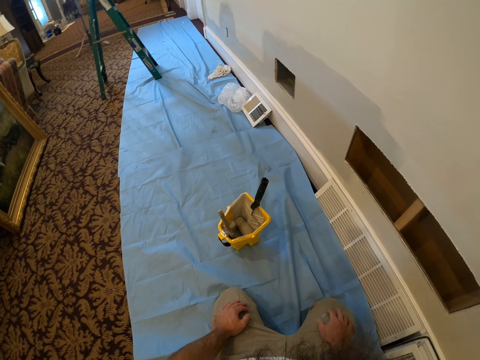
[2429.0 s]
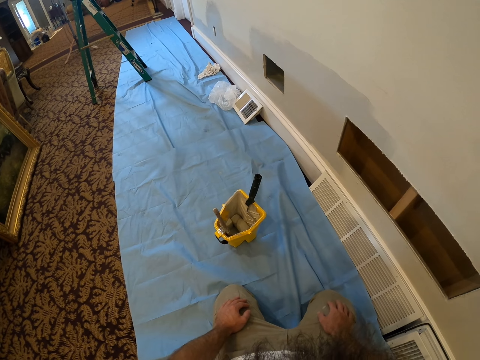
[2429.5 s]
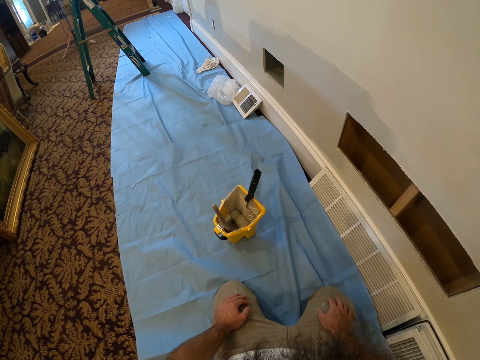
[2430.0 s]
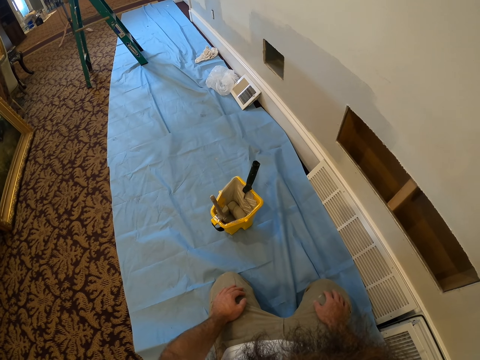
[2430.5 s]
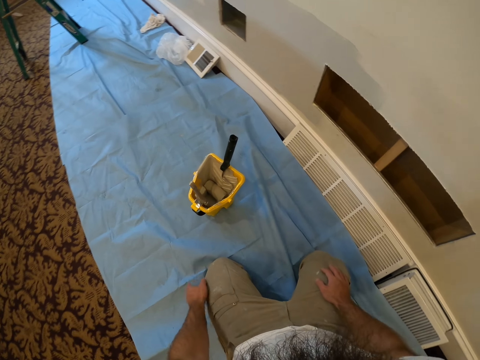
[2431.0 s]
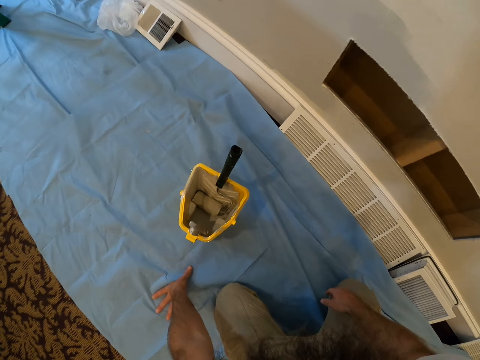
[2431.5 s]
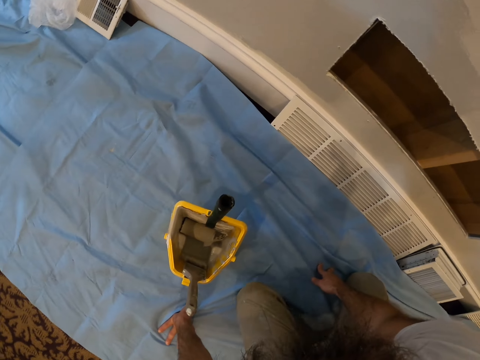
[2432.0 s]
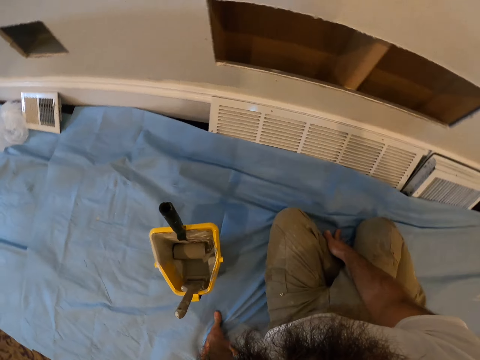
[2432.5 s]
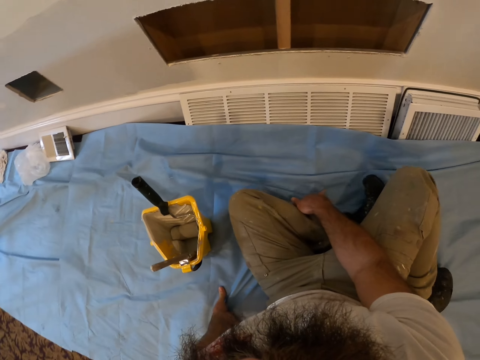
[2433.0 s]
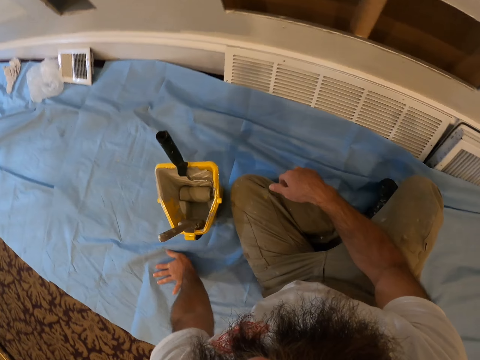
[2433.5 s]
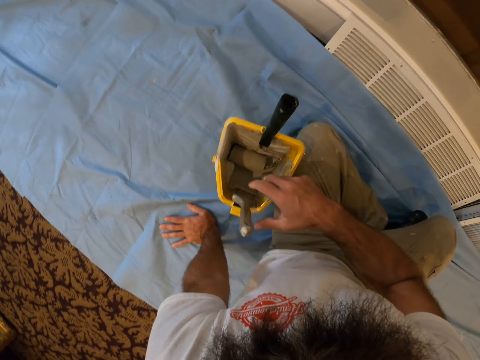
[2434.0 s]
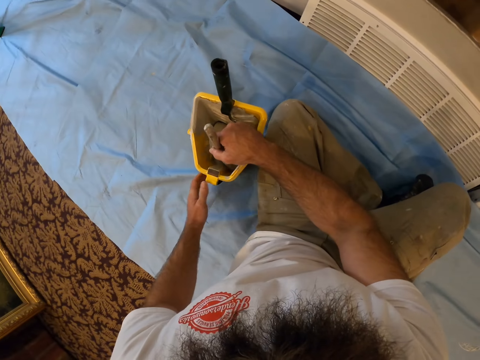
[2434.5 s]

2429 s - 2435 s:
The camera wearer picks up a brush in the bucket of paint with his right hand.

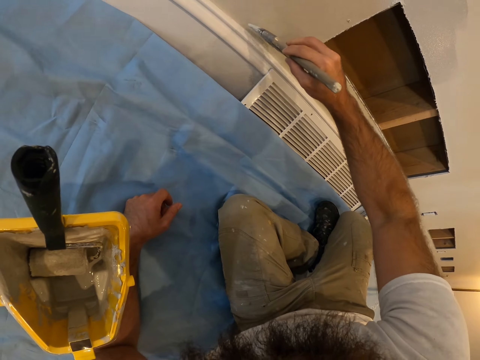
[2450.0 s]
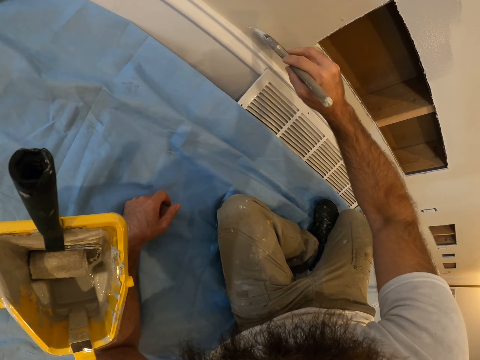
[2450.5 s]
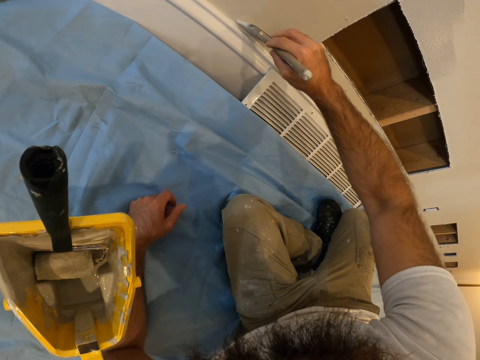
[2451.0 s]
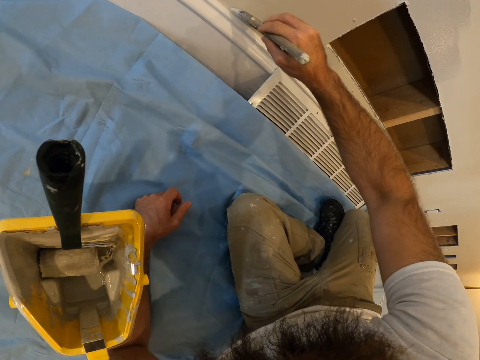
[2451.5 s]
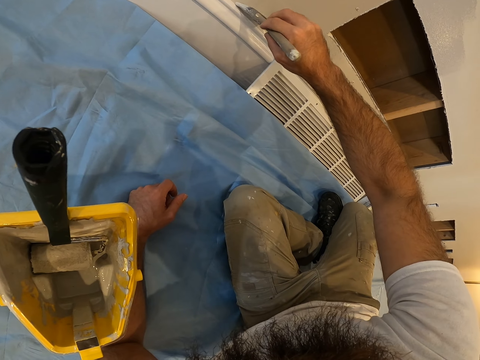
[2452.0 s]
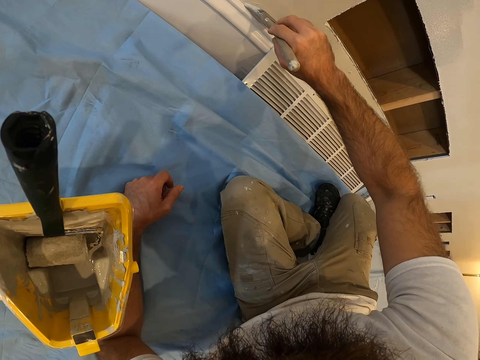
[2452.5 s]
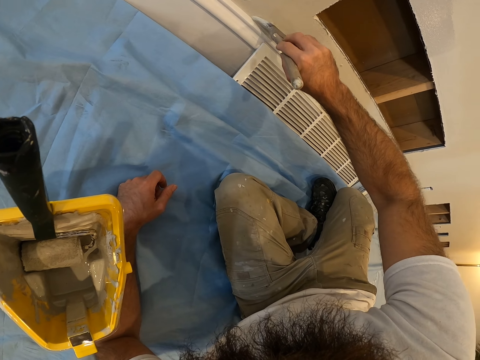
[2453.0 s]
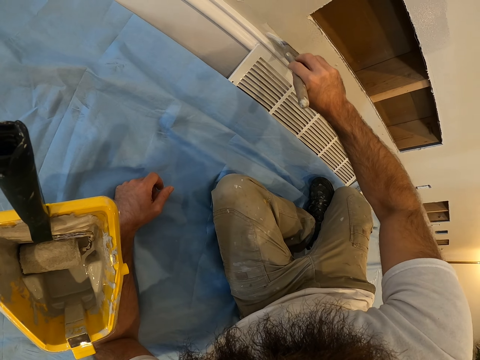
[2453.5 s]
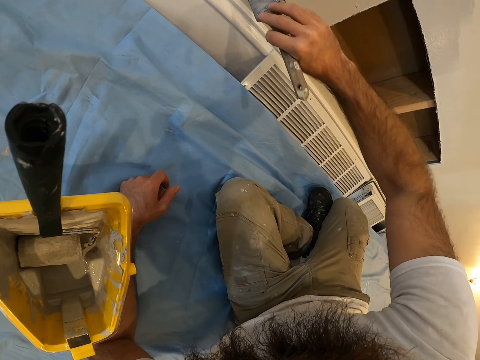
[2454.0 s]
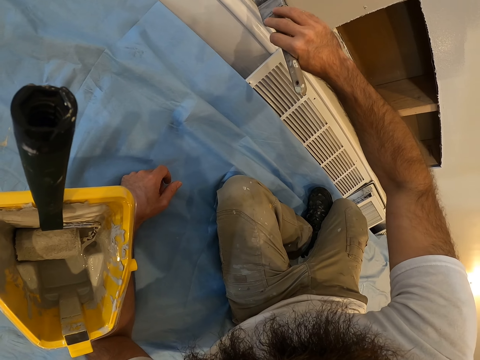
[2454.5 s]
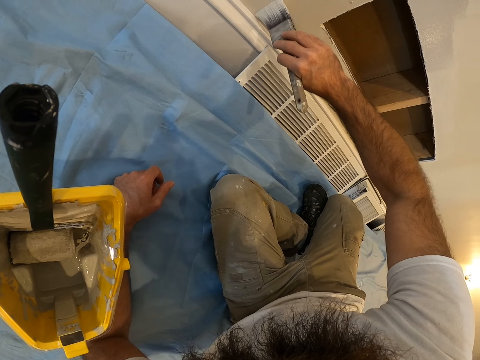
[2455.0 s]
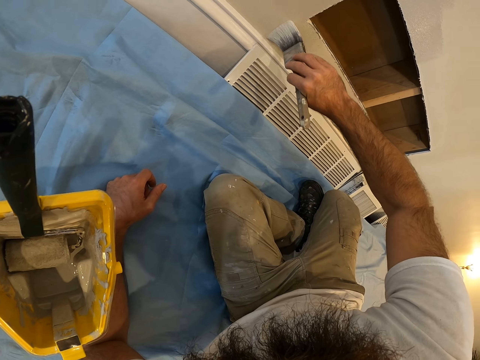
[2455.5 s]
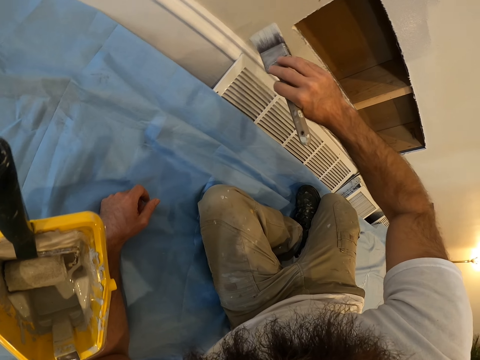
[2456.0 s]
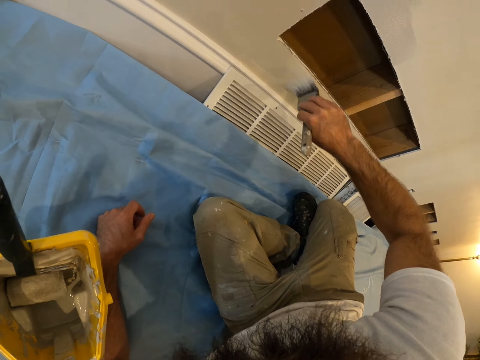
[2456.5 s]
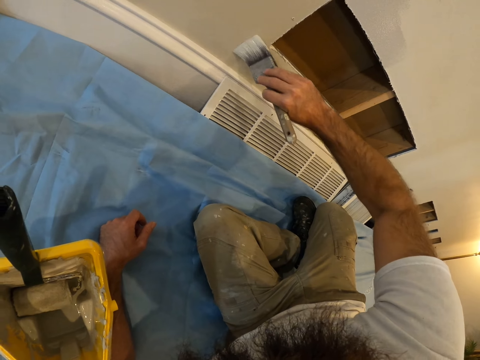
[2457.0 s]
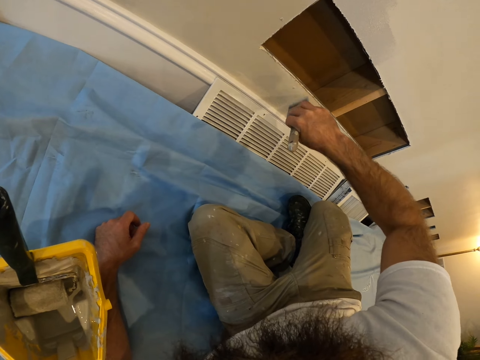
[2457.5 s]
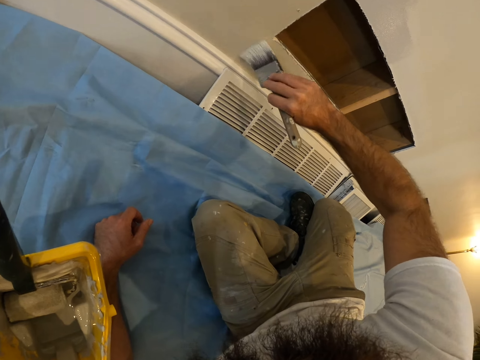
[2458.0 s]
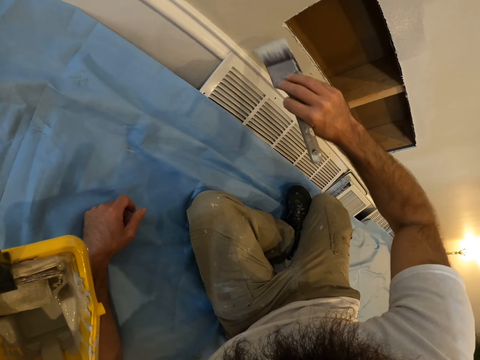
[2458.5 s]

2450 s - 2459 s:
The camera wearer paints the wall with the paint brush in his right hand.

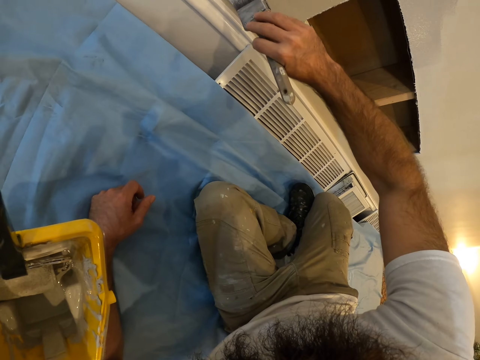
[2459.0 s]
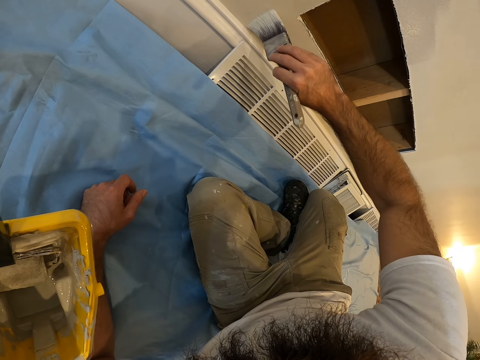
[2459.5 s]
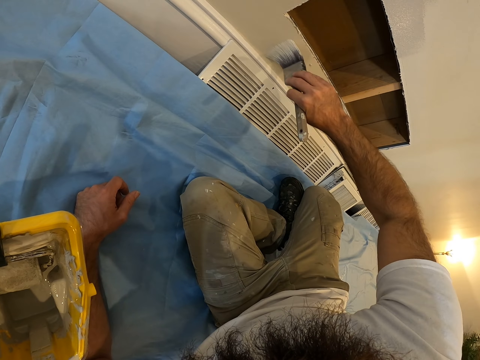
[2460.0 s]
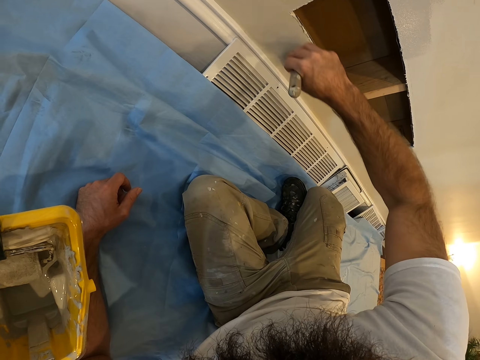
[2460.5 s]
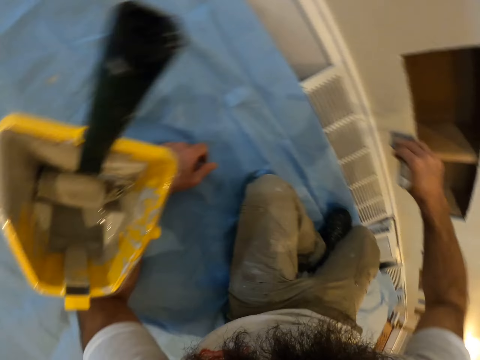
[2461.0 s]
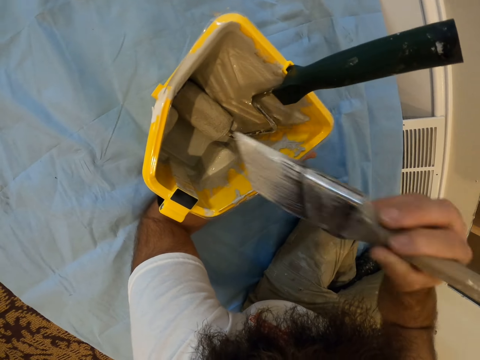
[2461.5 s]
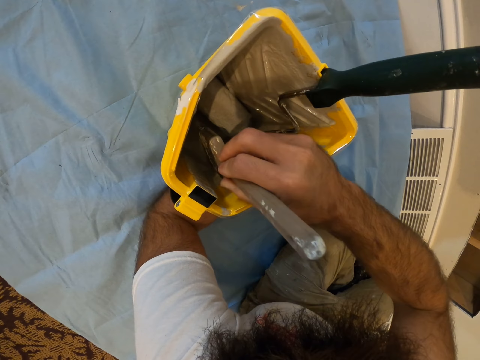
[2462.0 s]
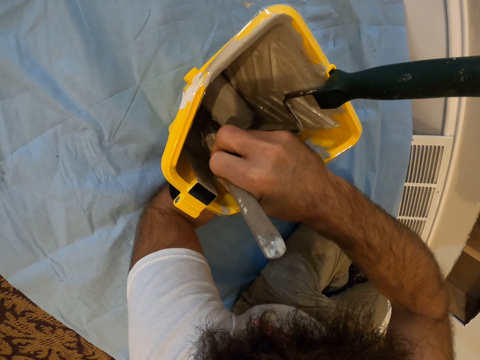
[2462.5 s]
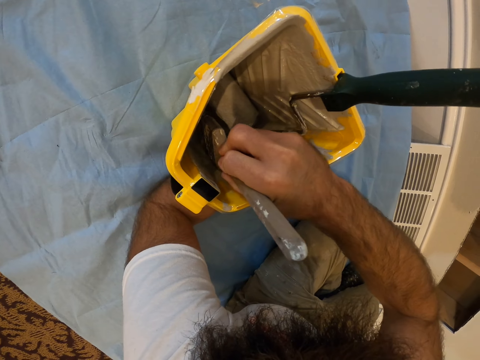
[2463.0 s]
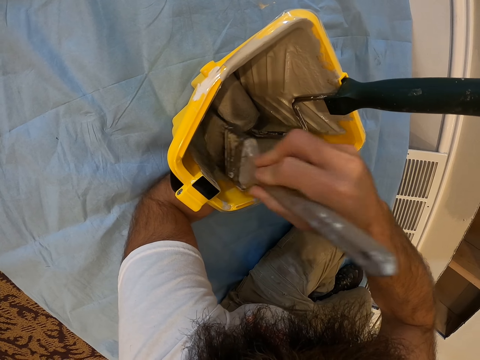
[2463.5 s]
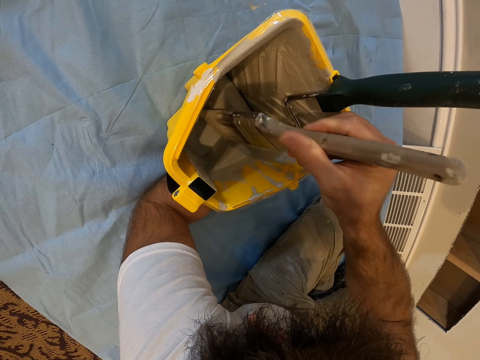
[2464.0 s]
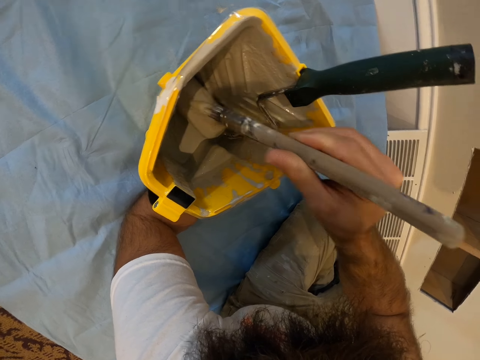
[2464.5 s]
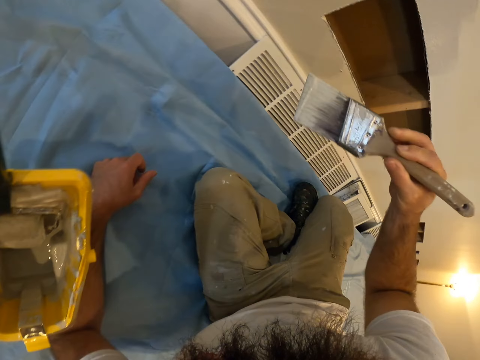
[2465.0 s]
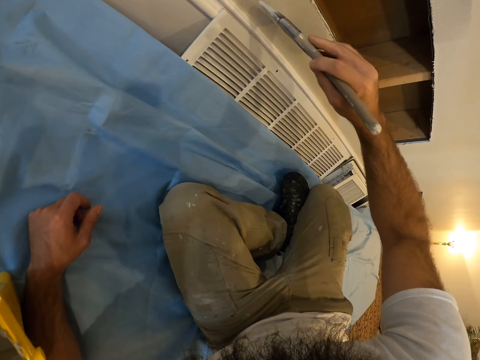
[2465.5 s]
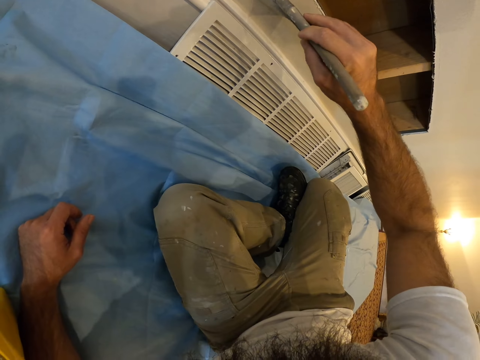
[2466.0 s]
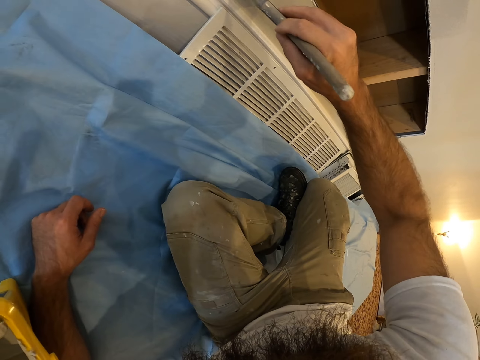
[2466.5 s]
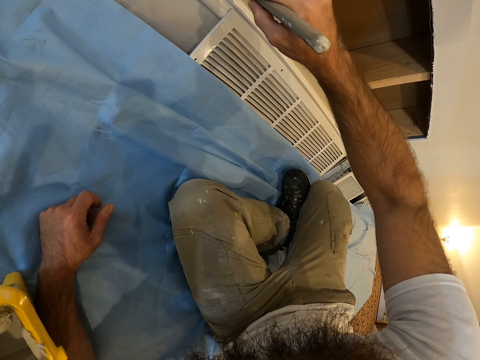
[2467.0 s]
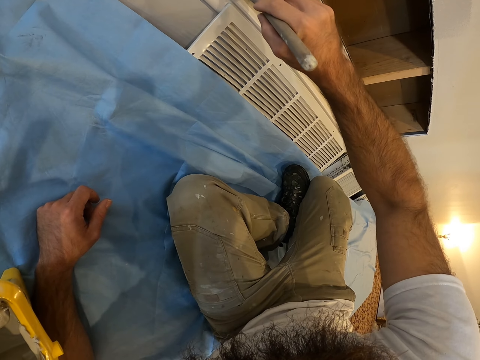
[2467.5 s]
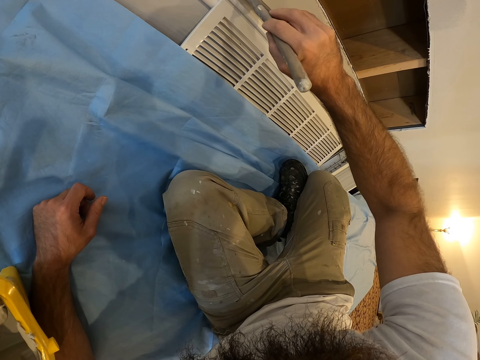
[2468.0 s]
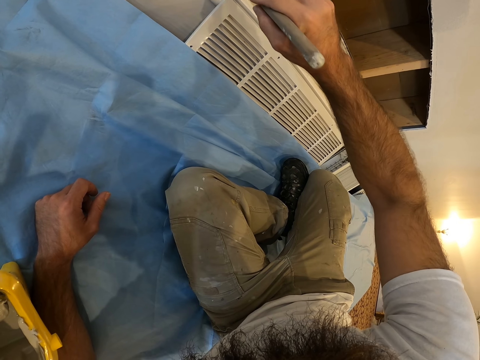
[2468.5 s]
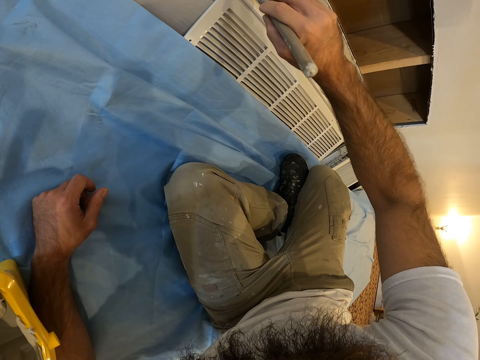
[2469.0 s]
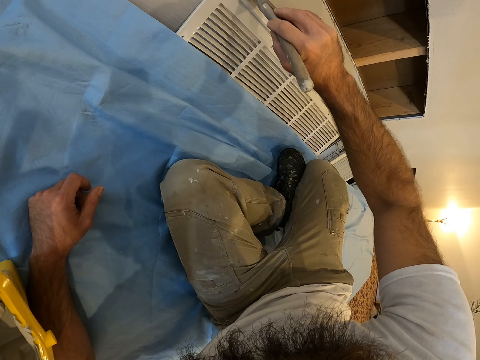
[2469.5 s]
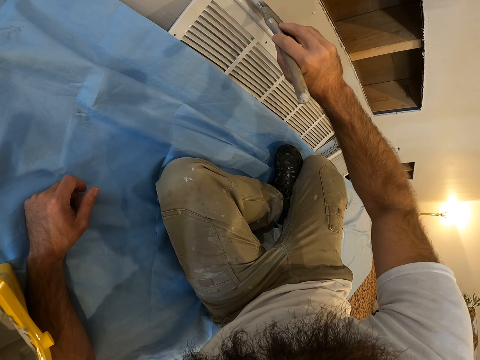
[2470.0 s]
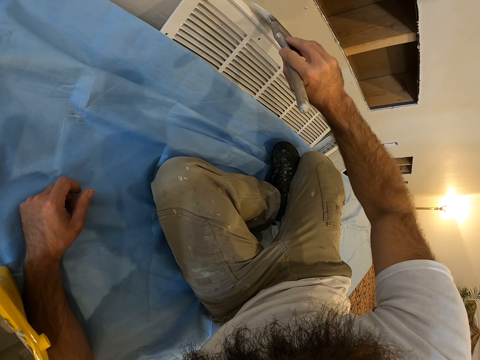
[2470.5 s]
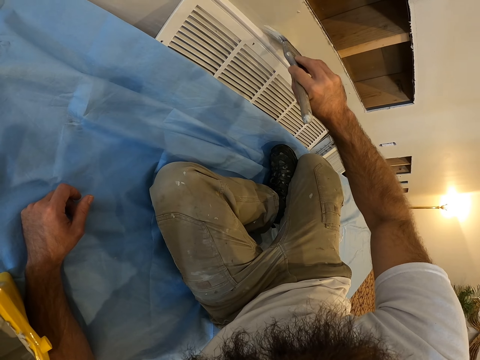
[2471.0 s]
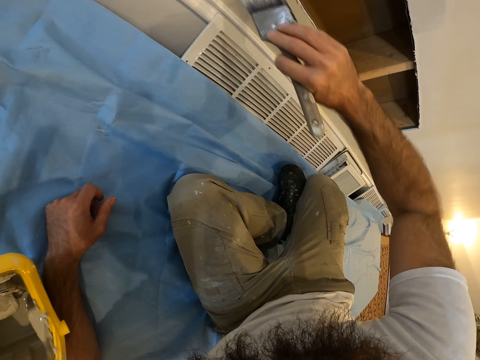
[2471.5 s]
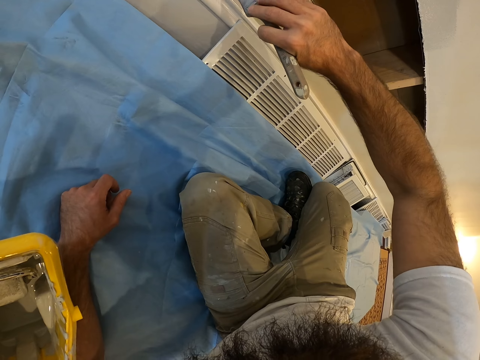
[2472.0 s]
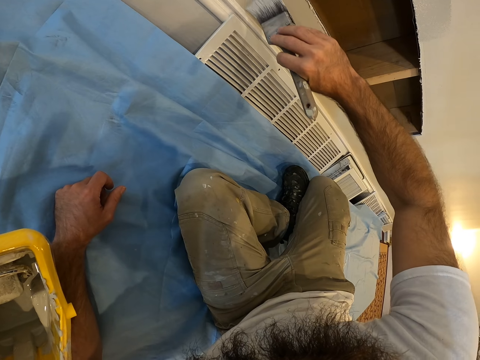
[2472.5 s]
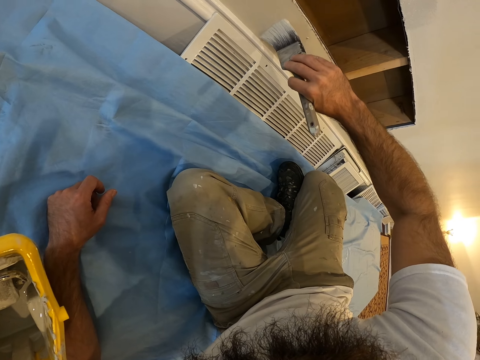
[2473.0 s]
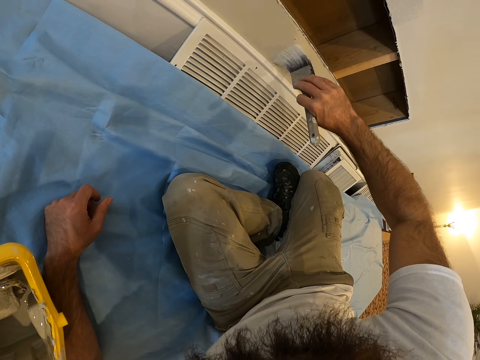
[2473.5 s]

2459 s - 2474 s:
The camera wearer dips the paint brush in his right hand in the paint in the paint bucket on the floor. He lifts the brush. He paints the wall with the paint brush in his right hand.
